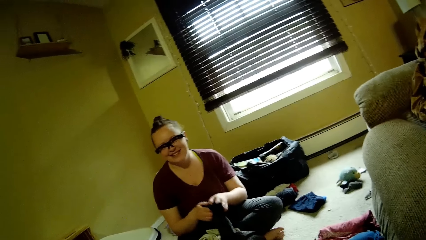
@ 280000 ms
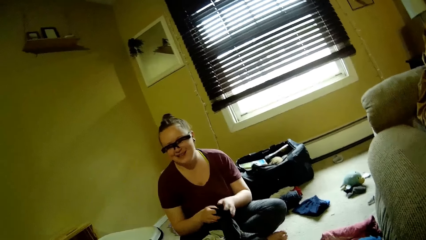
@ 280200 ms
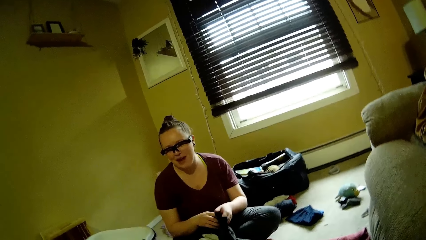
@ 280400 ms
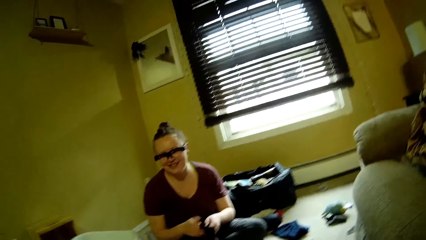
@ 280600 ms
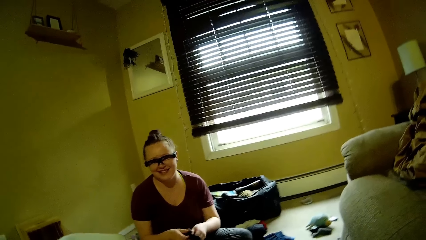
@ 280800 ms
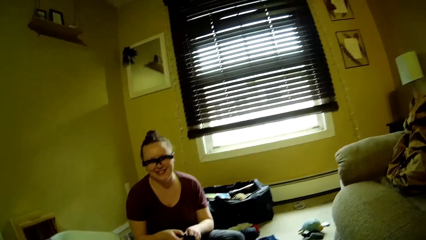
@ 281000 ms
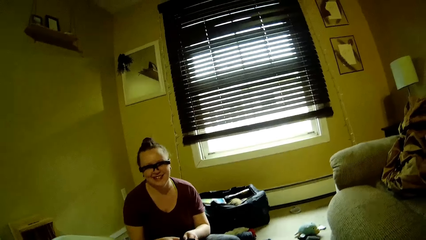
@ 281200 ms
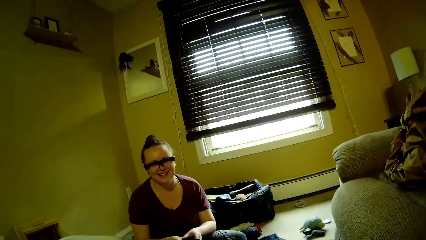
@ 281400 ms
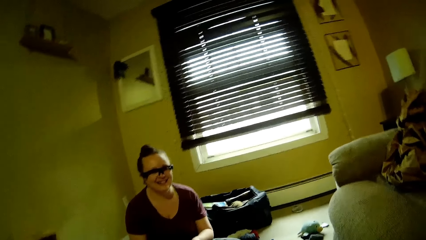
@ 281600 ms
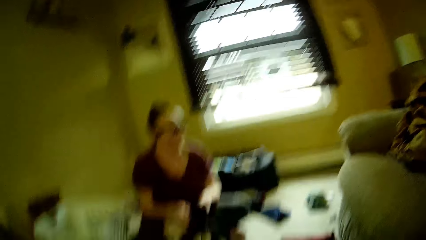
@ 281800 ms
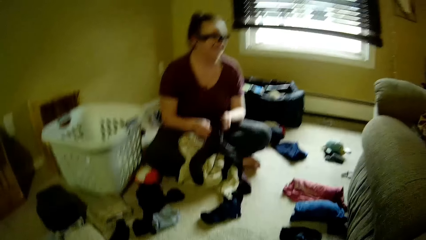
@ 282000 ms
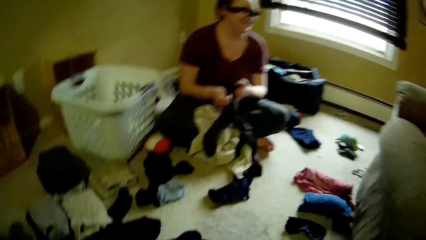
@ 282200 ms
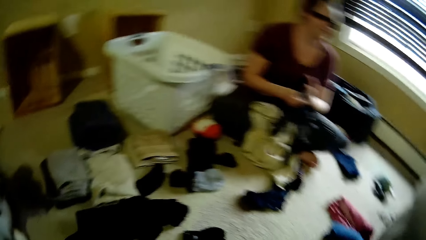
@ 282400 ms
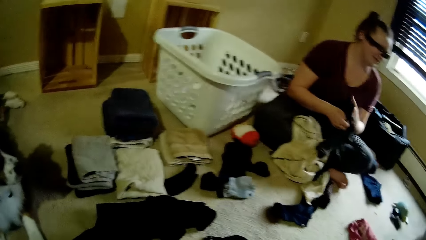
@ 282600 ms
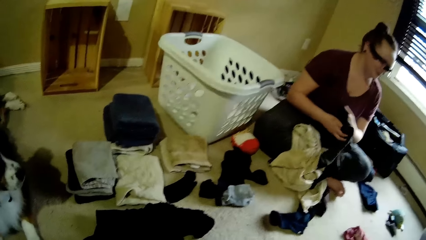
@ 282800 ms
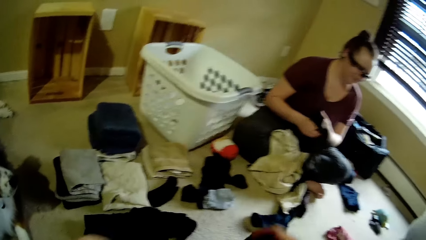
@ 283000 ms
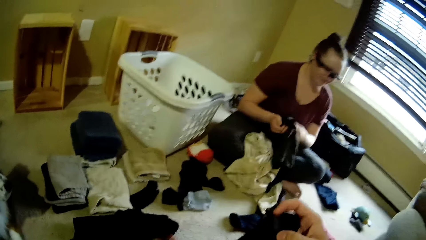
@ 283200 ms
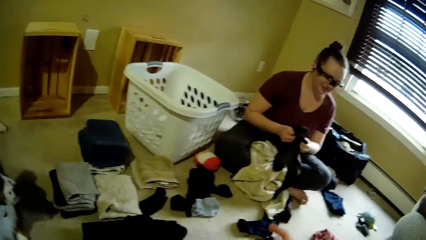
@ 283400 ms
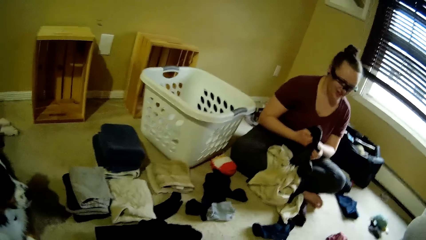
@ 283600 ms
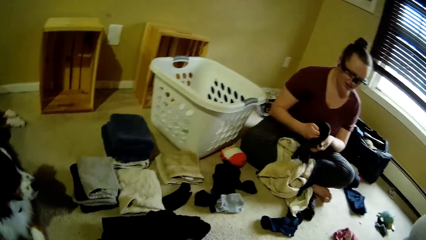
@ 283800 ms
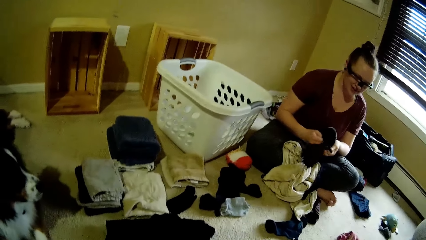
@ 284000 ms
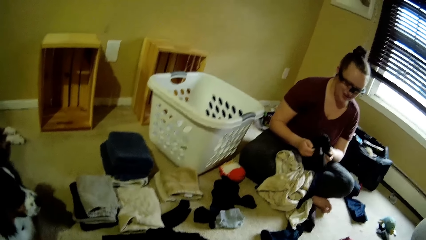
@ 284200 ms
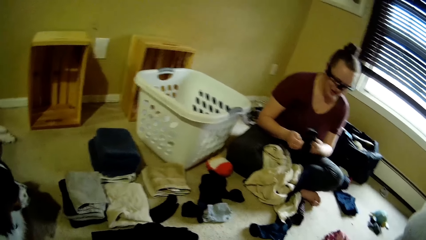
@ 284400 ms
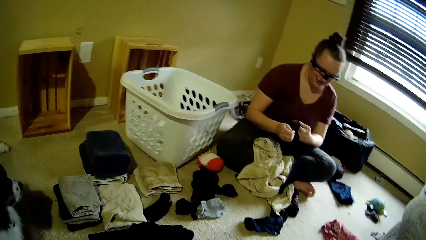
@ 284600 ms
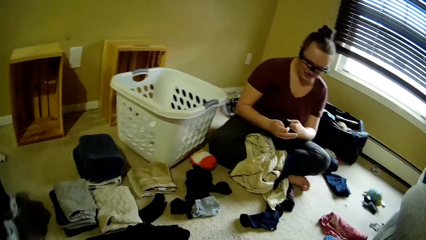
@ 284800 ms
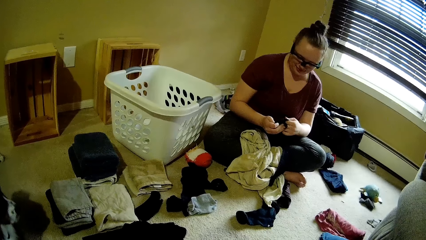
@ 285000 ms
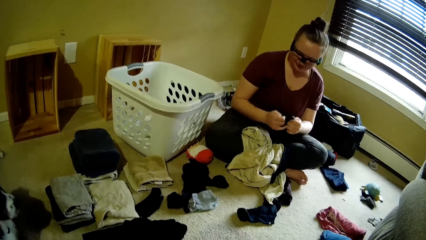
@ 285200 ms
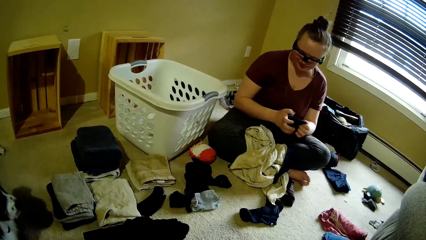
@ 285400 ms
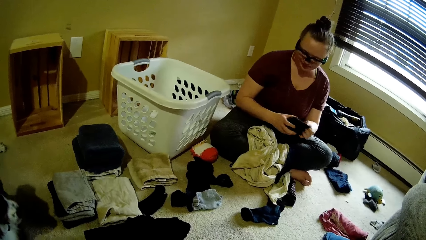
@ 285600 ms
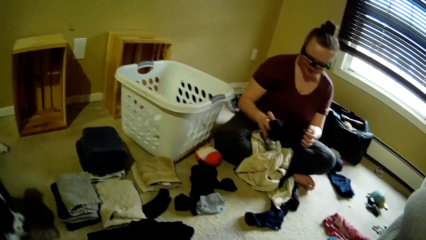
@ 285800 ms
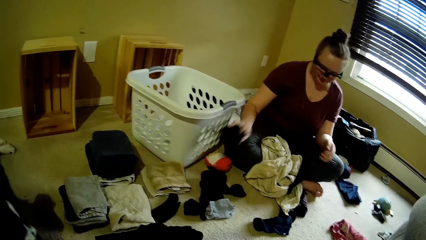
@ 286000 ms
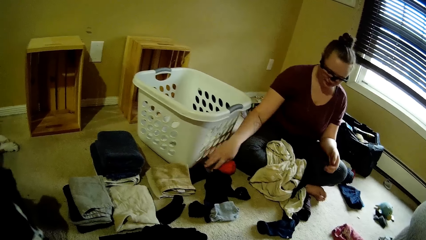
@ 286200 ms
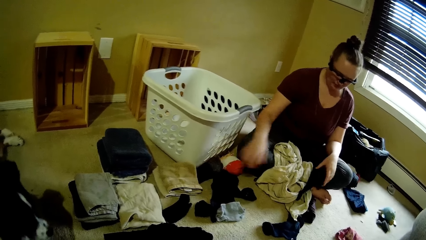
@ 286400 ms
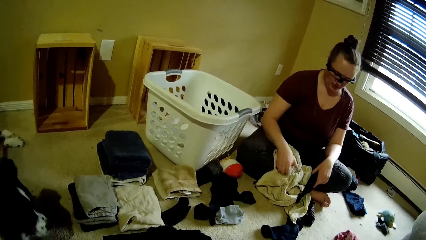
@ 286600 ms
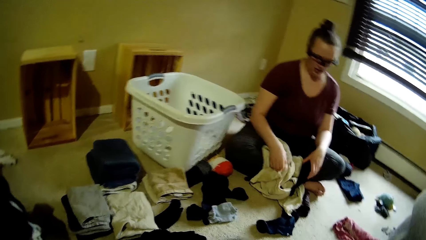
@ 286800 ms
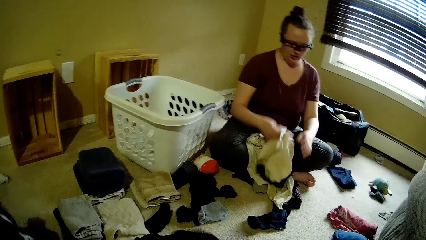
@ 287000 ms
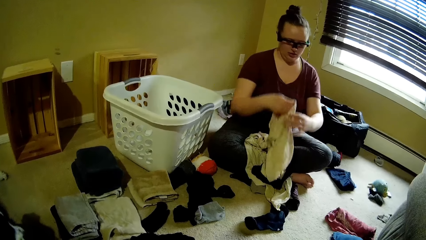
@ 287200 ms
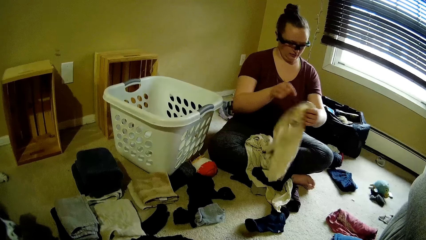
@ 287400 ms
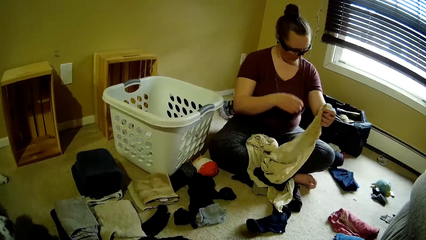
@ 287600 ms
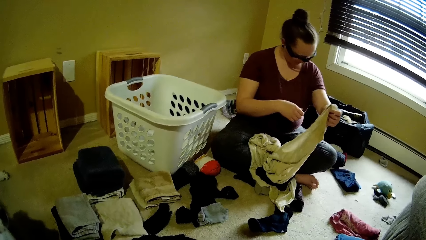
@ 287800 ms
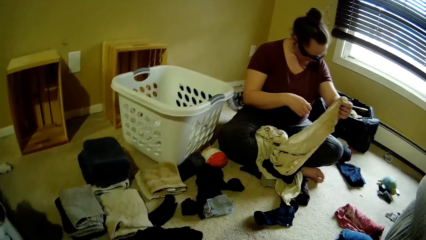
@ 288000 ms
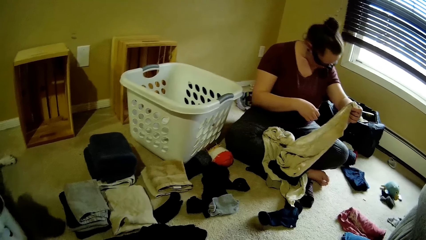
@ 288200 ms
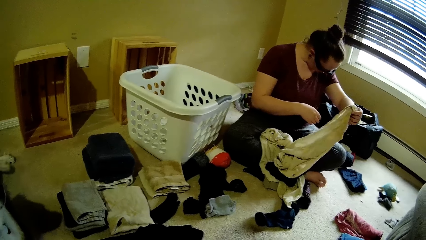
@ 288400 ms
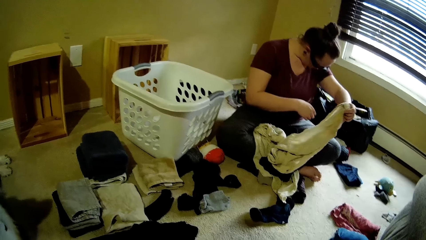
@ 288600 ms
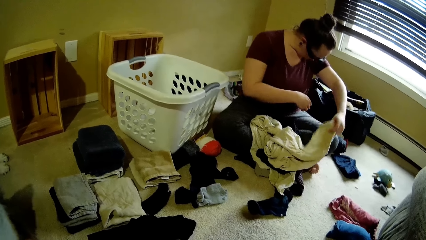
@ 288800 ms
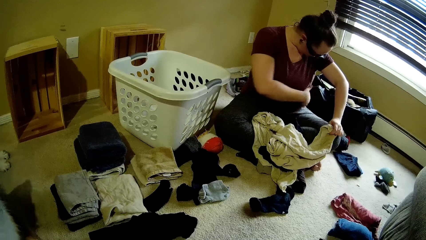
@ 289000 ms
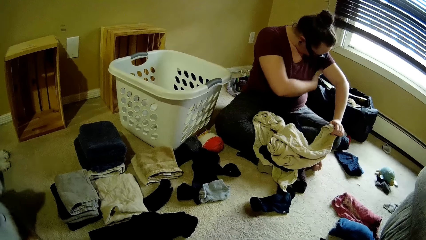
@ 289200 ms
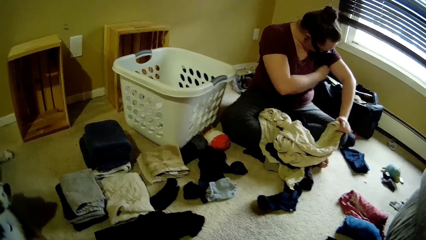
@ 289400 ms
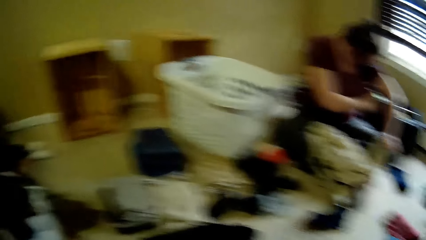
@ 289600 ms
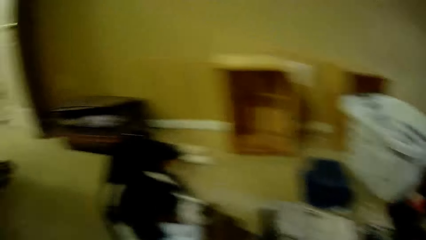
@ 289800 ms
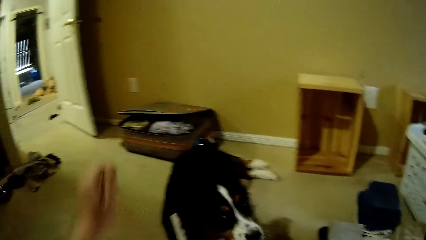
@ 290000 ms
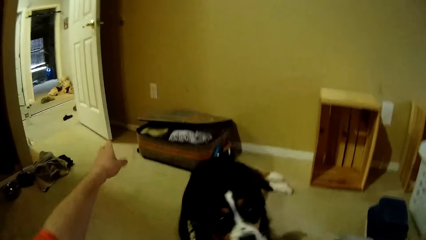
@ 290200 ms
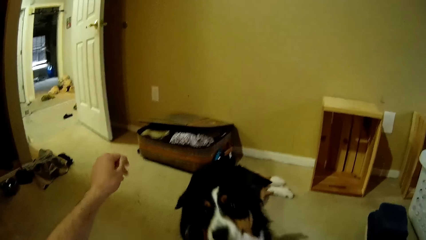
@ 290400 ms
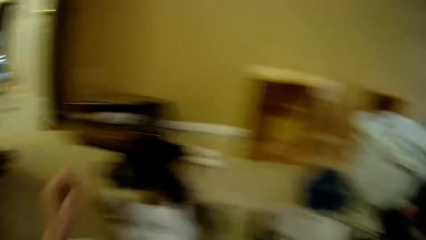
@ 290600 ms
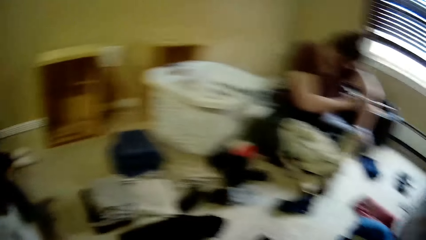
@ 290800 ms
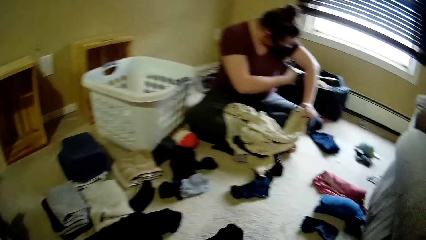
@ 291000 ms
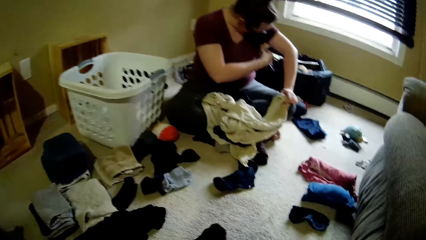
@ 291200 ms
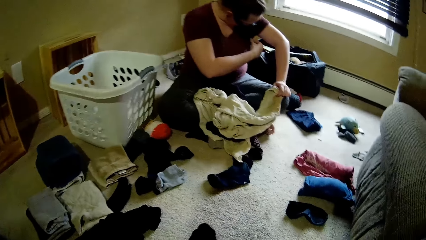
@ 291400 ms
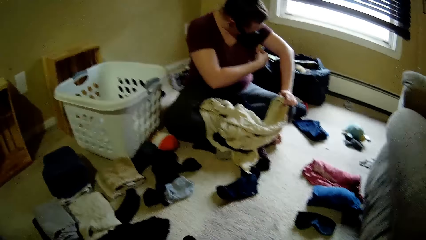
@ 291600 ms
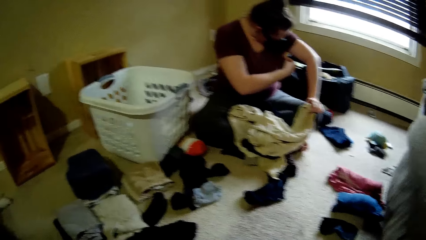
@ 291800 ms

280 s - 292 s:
The camera wearer lifts clothes. A woman drops the black sock on the floor. The woman picks up a towel from her body with her right hand. The camera wearer talks to the woman. The woman touches her armpit. The camera wearer talks to the woman. He looks around and stretches his hand.

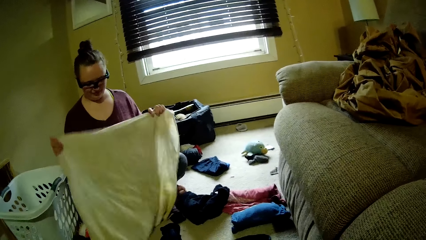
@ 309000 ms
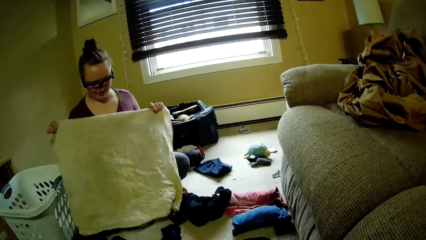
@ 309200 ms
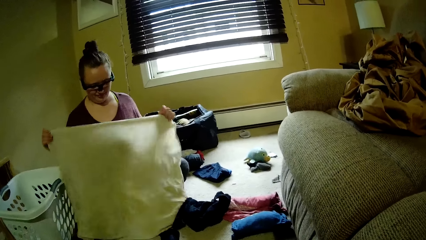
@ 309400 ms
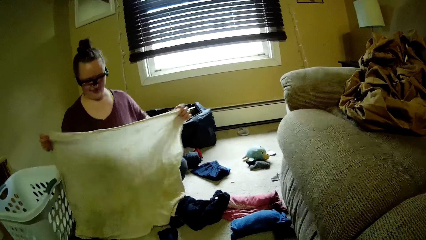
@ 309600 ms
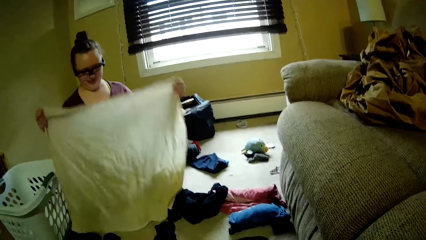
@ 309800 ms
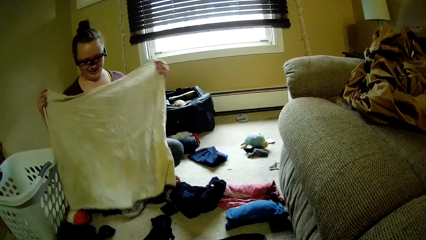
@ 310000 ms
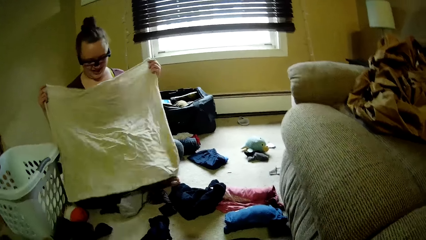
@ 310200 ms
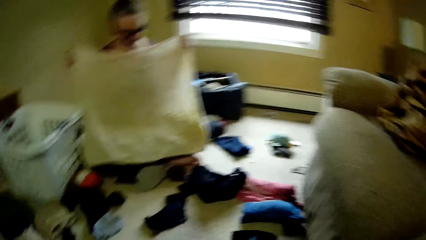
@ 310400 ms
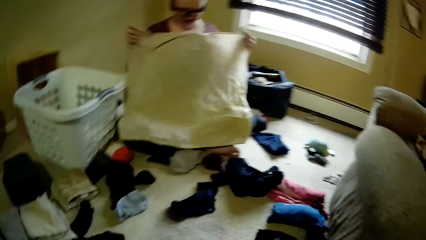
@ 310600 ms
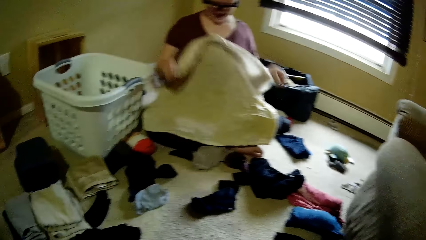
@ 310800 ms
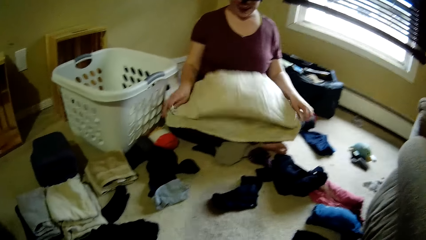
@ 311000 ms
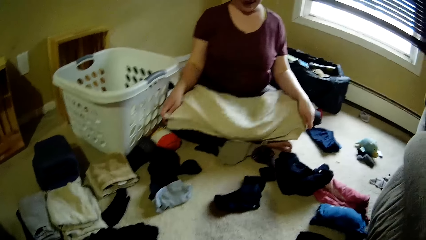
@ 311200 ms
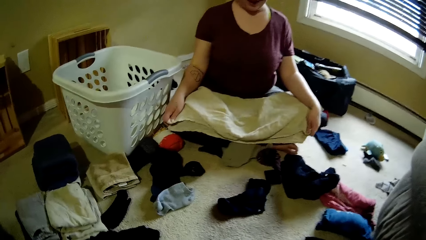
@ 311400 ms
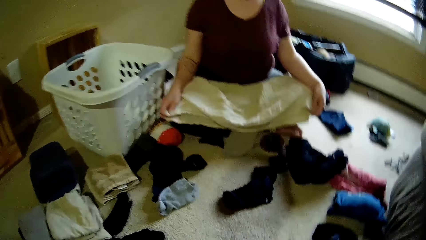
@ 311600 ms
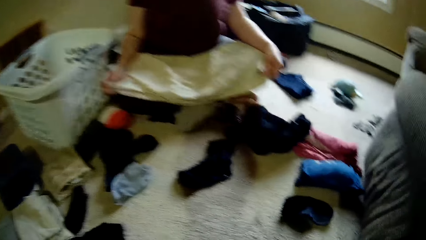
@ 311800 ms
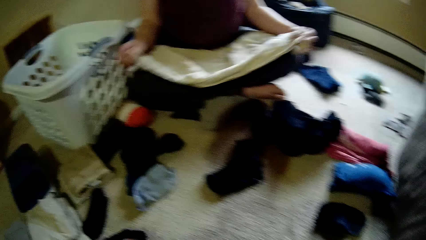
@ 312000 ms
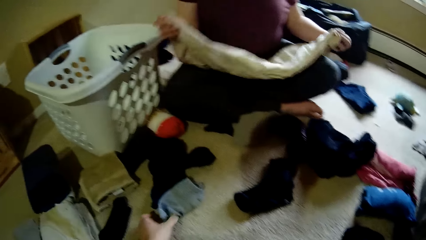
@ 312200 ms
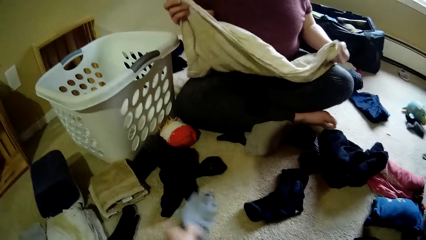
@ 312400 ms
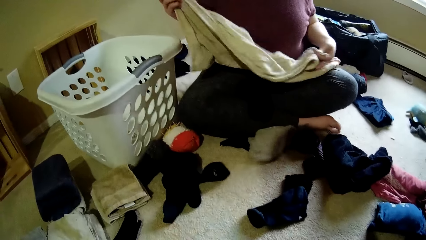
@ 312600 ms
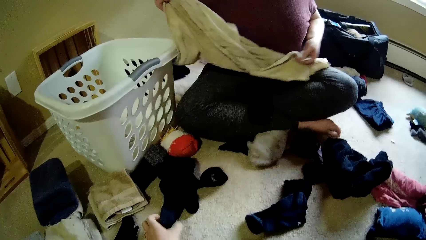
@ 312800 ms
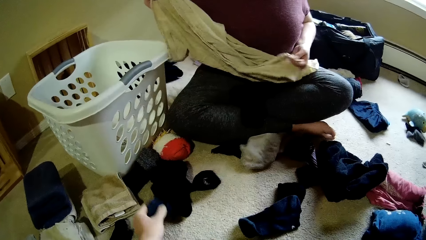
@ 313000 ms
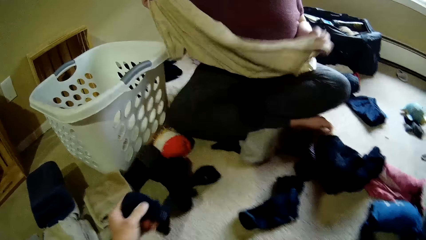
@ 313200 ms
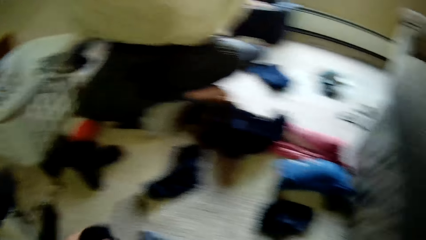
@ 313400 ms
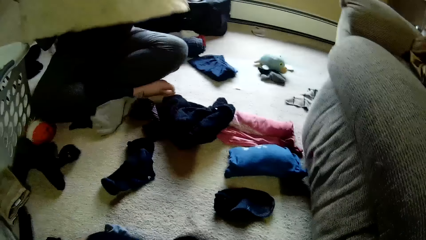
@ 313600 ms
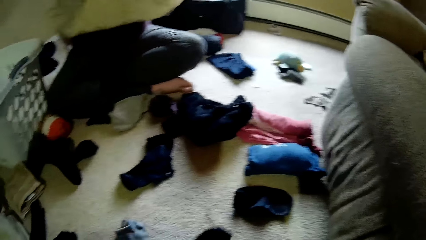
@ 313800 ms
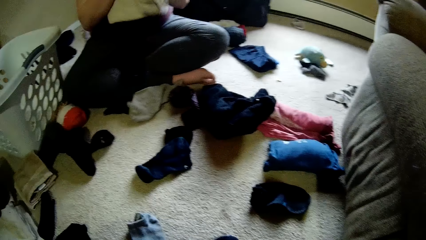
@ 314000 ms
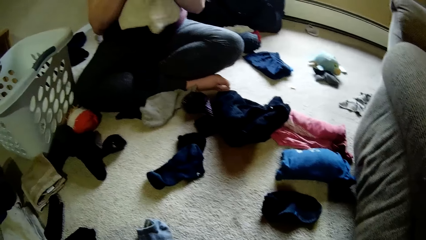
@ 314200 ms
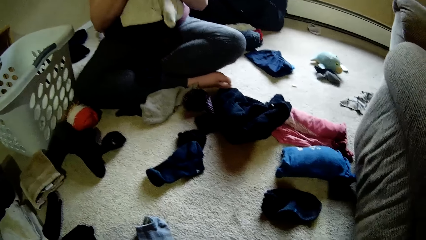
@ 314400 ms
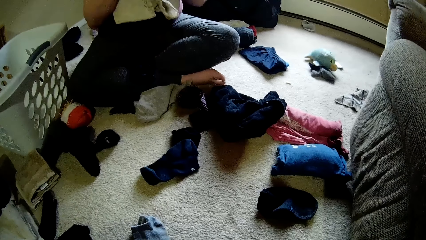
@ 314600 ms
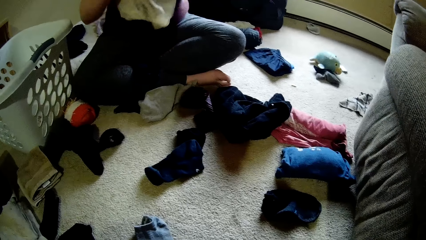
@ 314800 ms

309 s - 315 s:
The camera wearer talks to a woman. The woman folds the cloth on her lap. The camera wearer picks up a blue sock from the floor with his left hand. The woman talks with the camera wearer.
